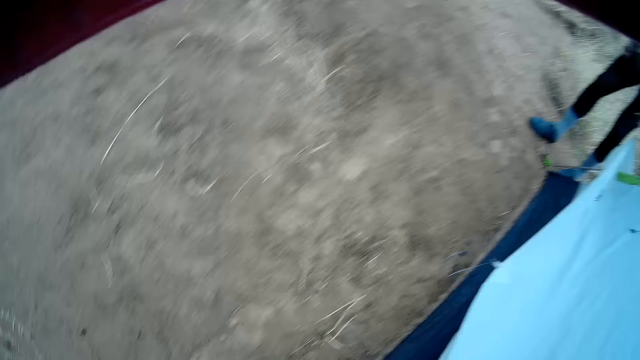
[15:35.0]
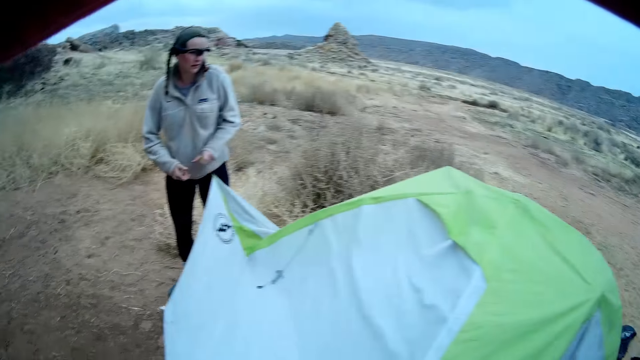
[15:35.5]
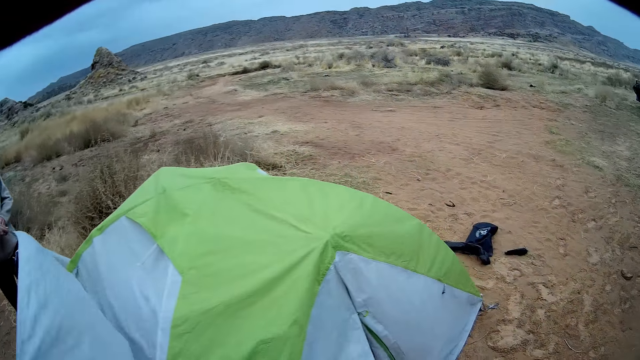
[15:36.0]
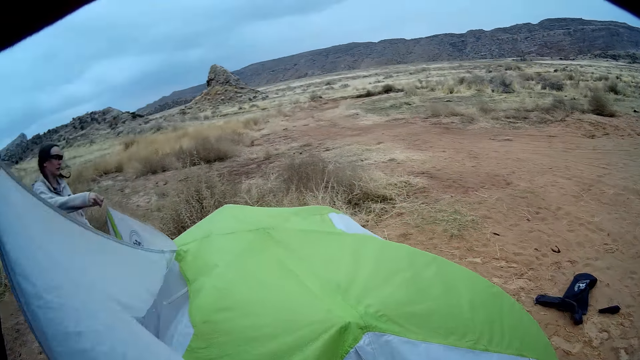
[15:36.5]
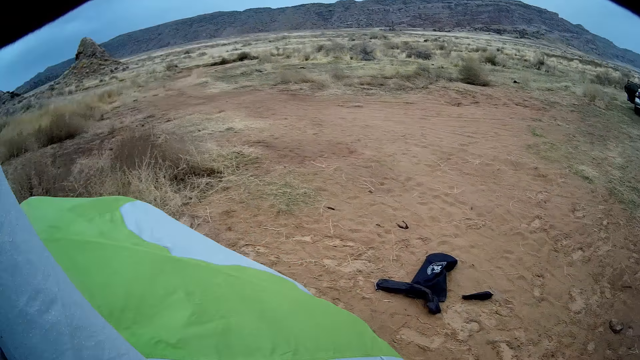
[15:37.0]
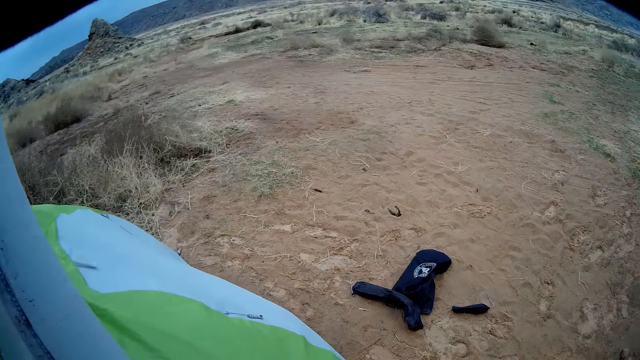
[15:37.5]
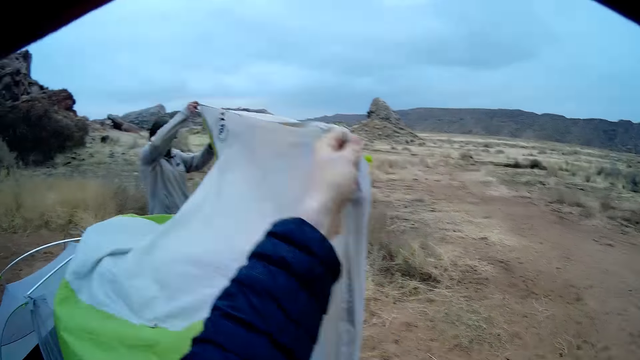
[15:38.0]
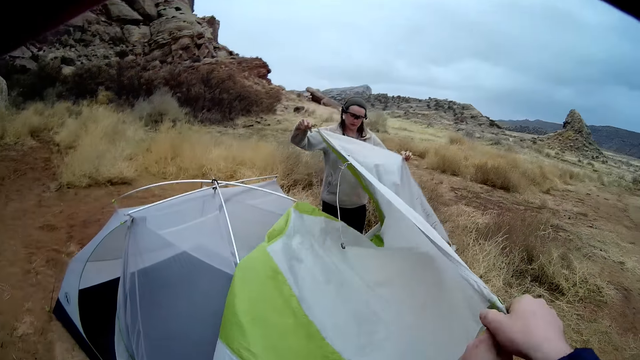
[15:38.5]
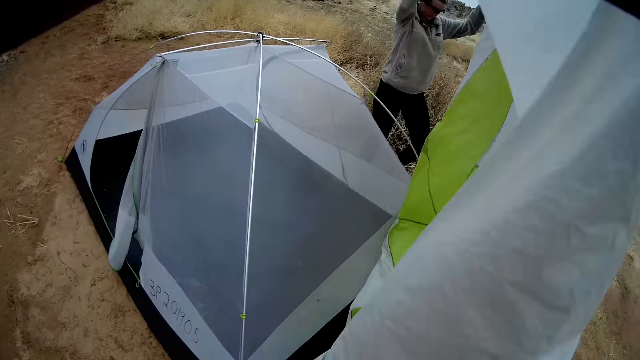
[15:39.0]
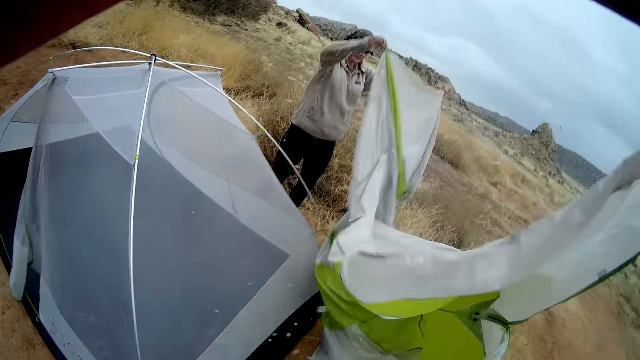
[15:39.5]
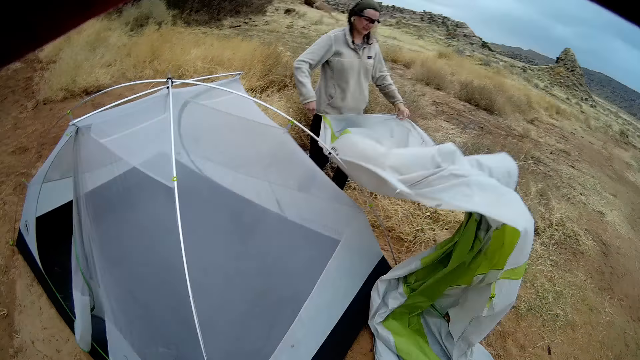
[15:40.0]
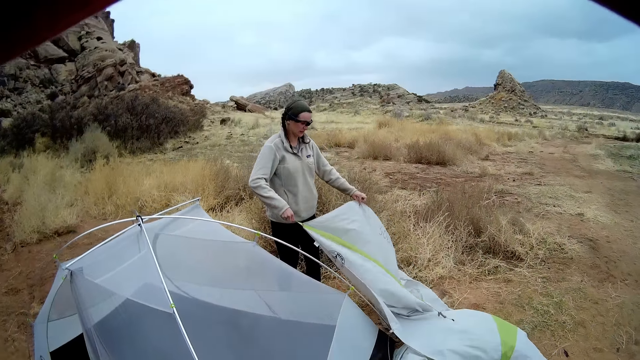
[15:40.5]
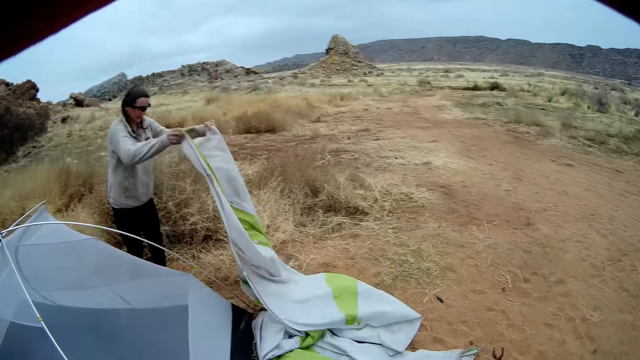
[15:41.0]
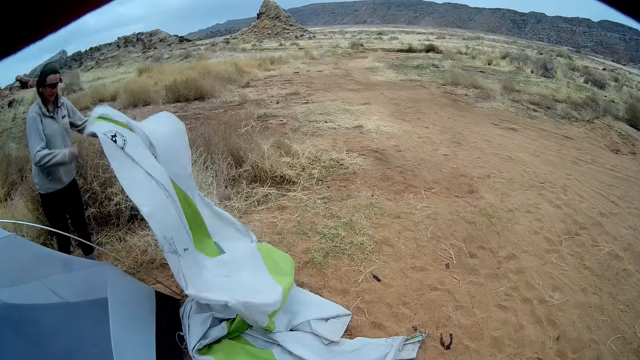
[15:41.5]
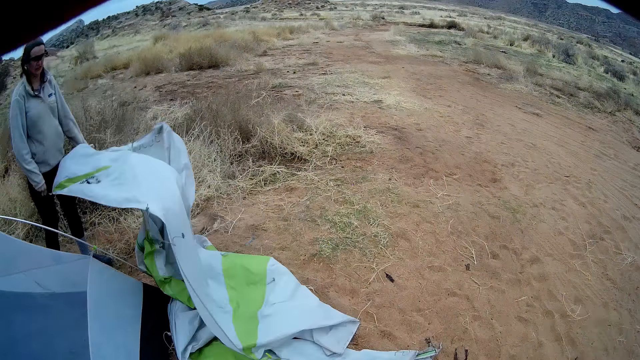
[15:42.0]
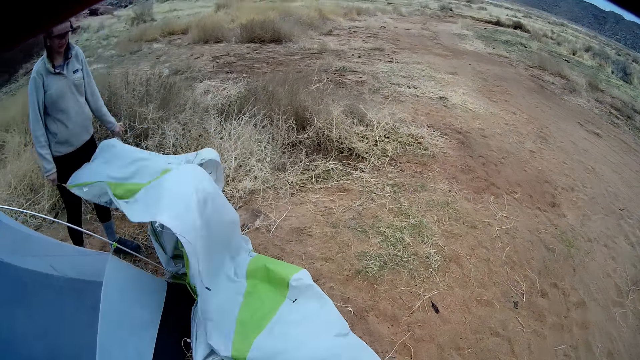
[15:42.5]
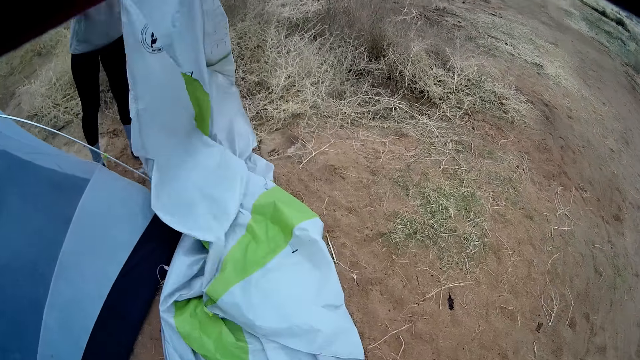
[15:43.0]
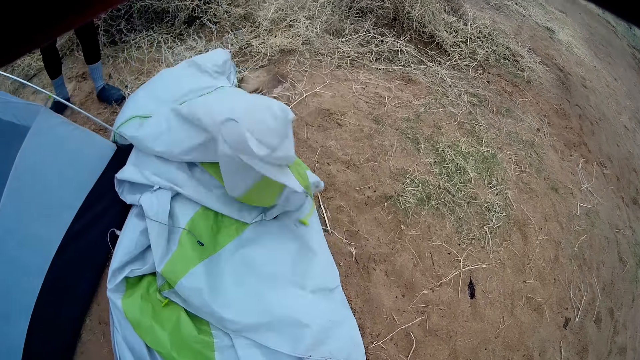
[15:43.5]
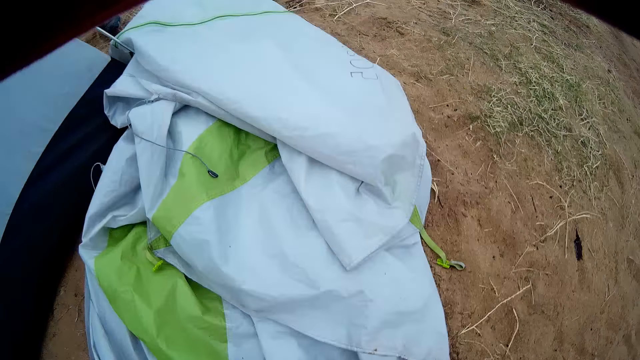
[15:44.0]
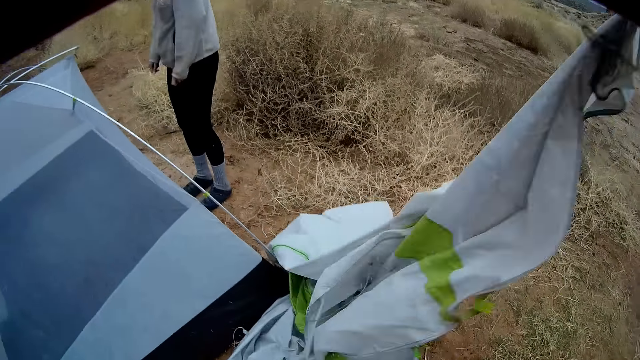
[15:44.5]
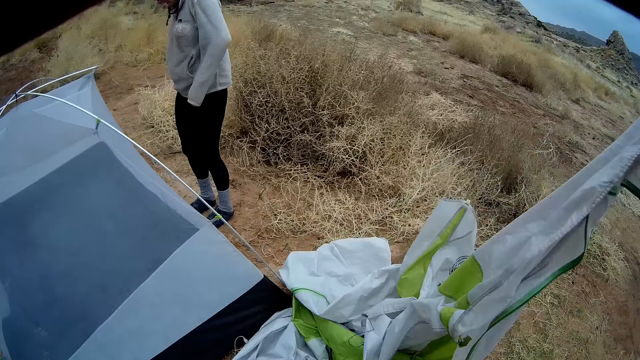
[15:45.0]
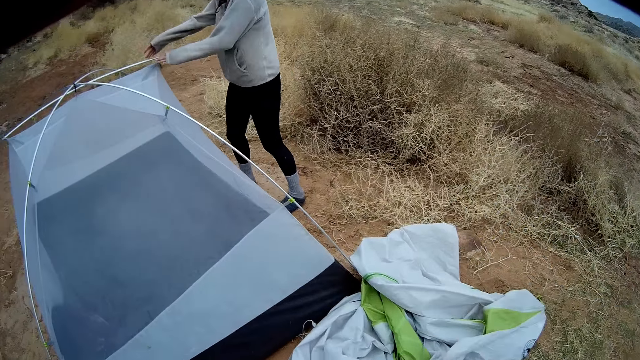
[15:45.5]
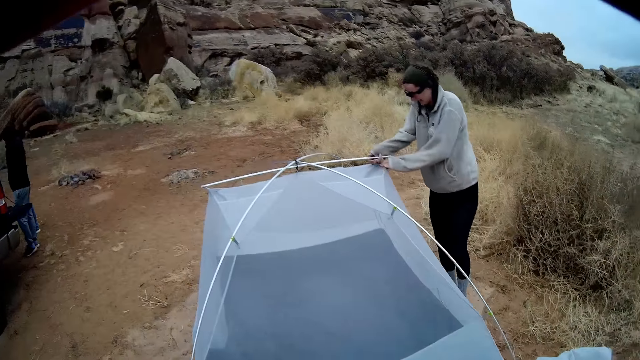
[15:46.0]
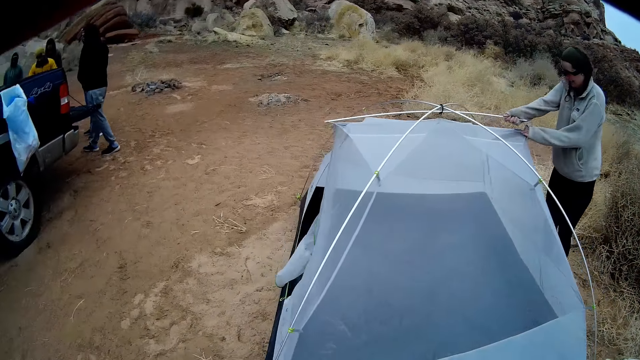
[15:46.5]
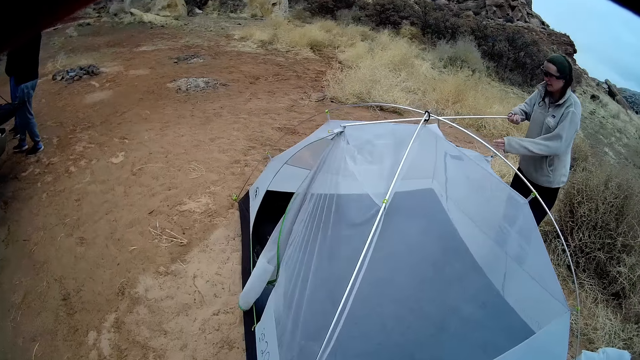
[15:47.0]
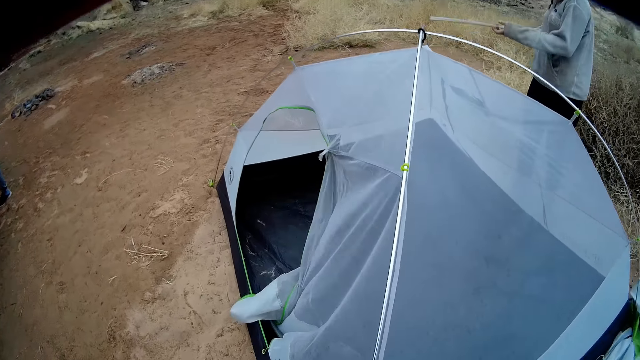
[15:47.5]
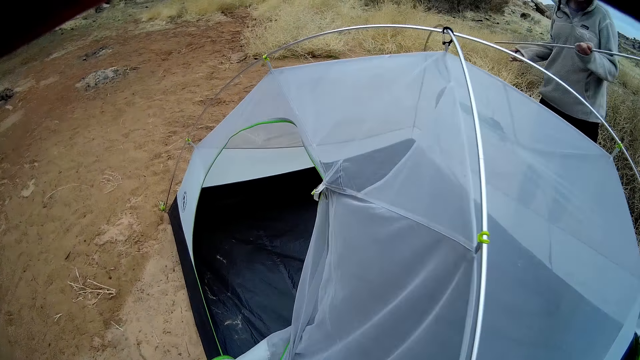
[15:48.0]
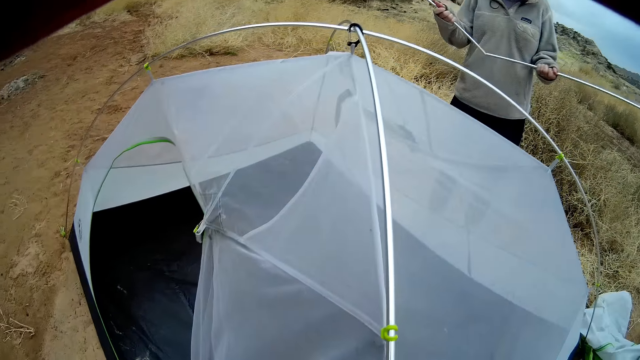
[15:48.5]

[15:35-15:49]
The camera wearer lifts the tent or tarpaulin. They look around the field. The woman removes the tent and lifts the tent in the air. The camera wearer releases the tent and lifts the tent. The woman lifts the tent and shakes the tarpaulin. The camera wearer lifts the tent up. The woman drops the tarpaulin on the ground. The camera wearer releases the tent down and shakes the tarpaulin. They look at the other side of the field. The woman removes an iron rod from the tent and folds the iron rod. The woman disconnects tarp poles.

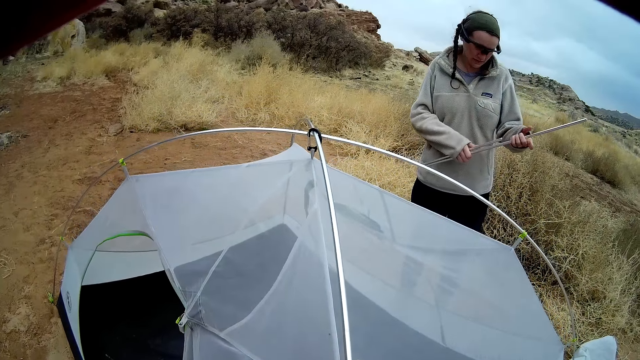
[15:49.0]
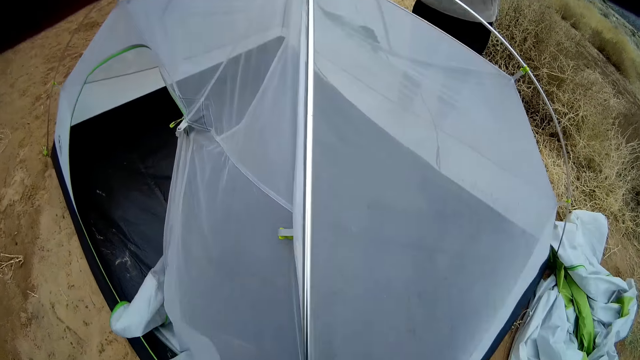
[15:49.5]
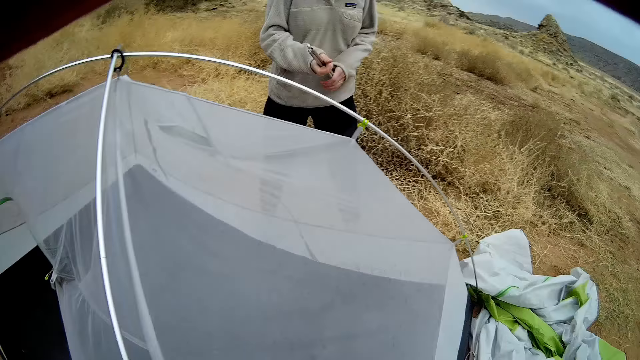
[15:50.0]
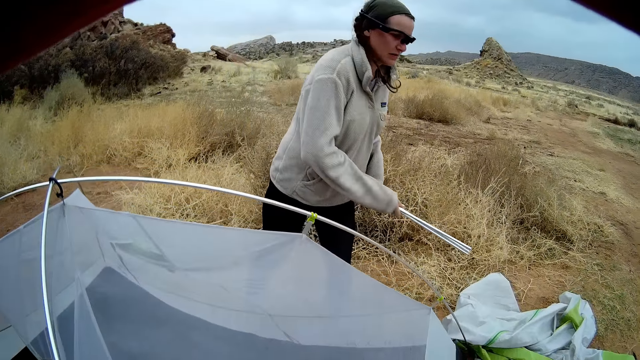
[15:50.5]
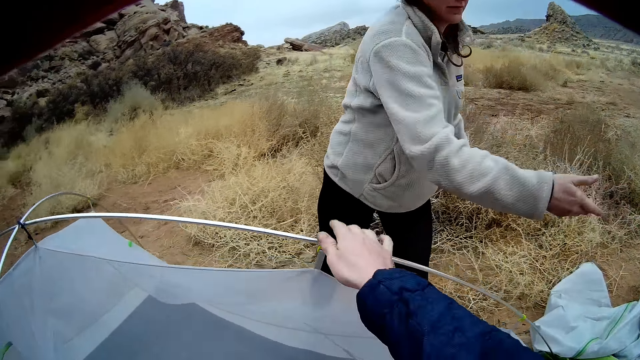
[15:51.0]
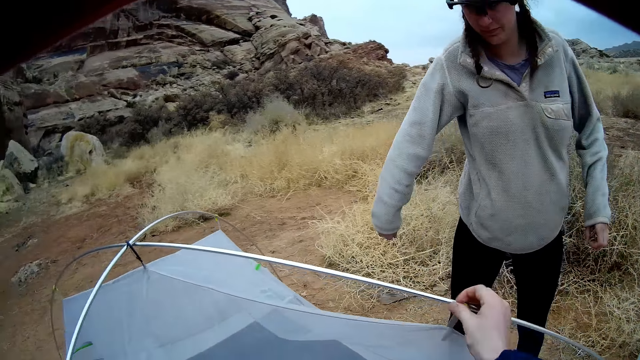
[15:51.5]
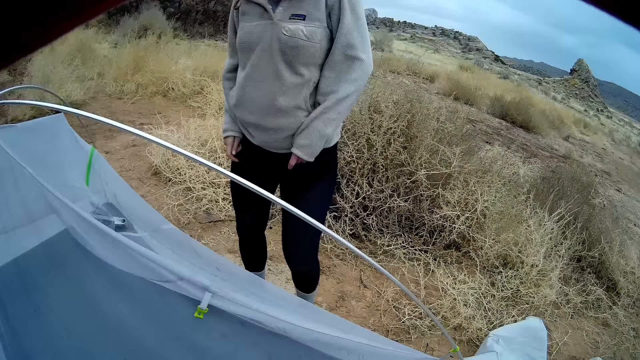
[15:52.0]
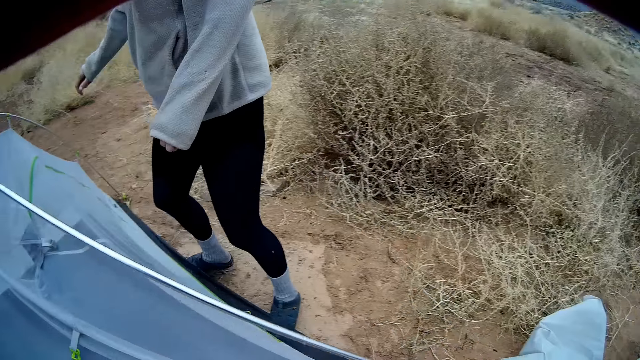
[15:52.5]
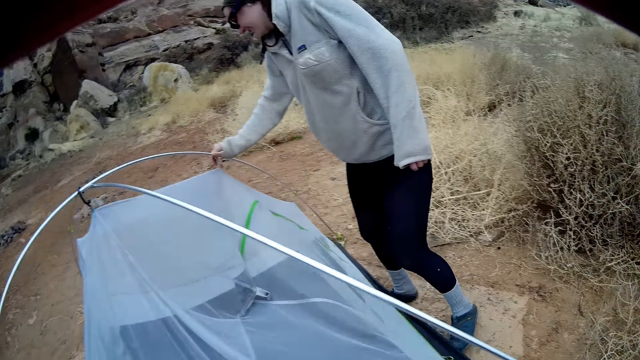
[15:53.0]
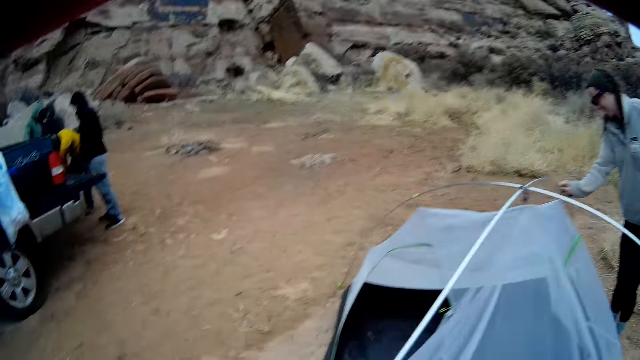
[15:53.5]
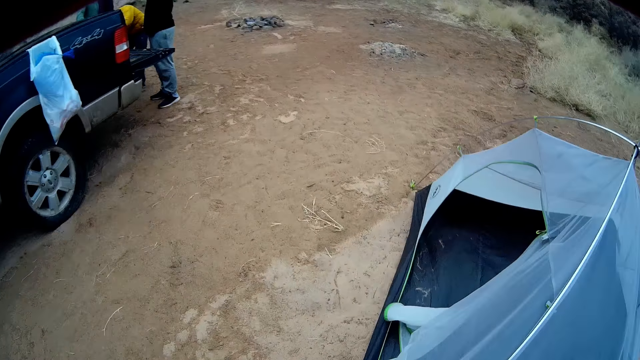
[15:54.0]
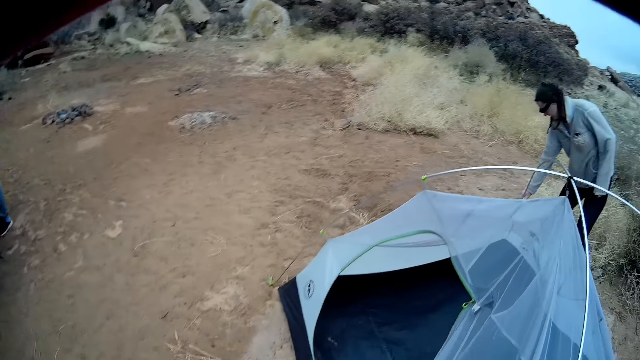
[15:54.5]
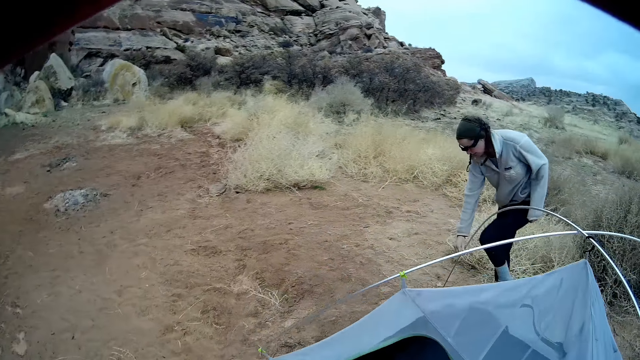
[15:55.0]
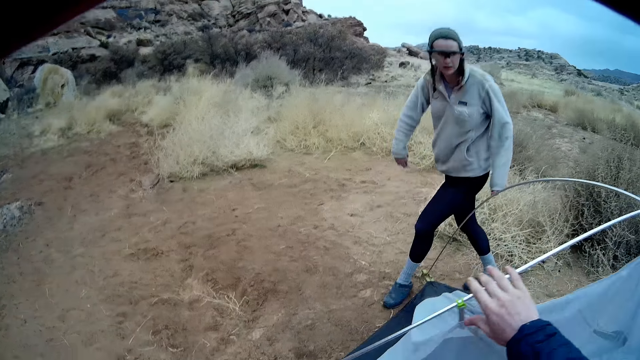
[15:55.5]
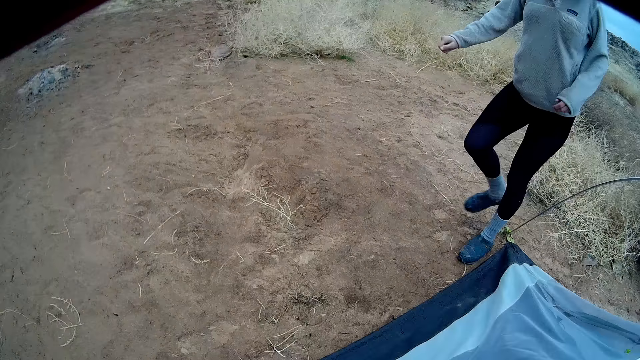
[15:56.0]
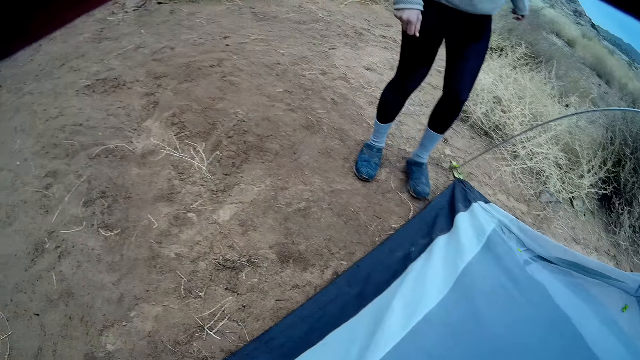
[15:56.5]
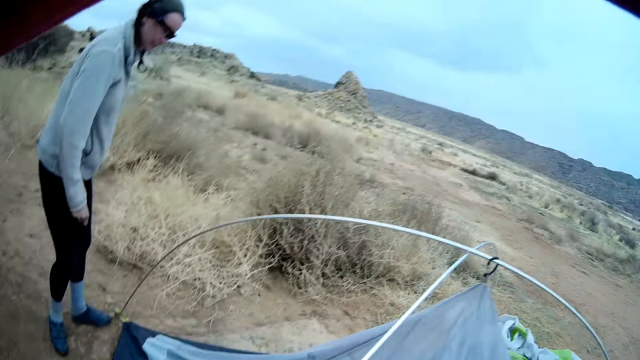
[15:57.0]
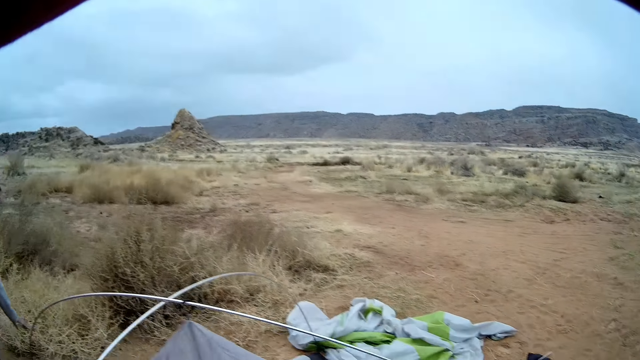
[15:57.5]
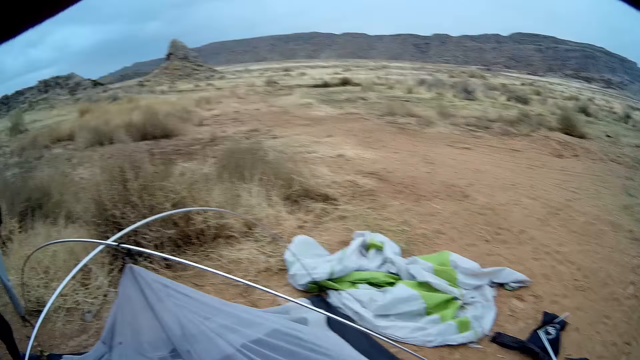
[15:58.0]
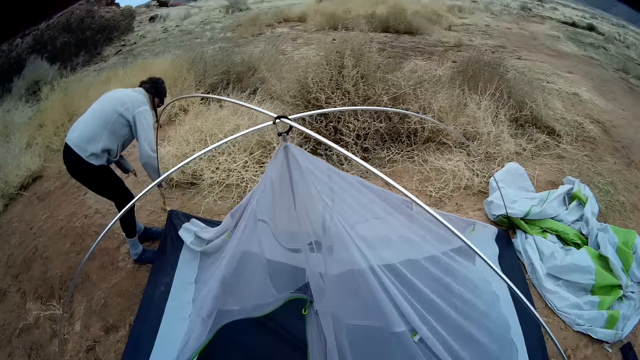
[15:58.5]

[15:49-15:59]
The woman throws the iron rod down. The camera wearer holds the tent and removes their hand from the tent. The woman walks back to the tent, holds the tent, and walks to the other side of the tent. The woman turns around. The woman unhooks the tent from the ground.
